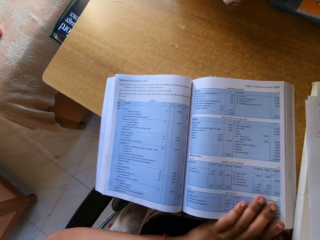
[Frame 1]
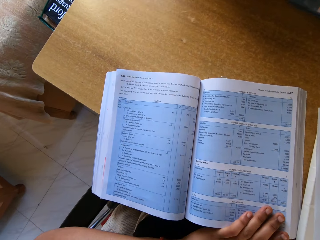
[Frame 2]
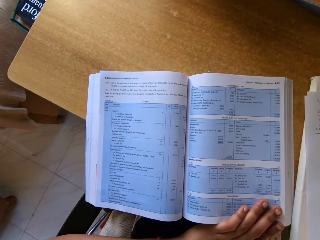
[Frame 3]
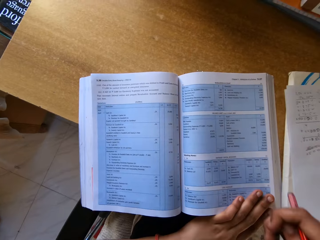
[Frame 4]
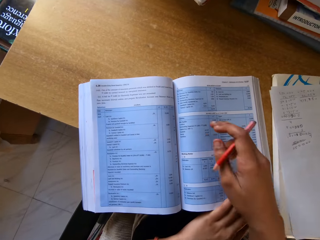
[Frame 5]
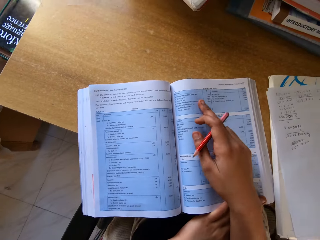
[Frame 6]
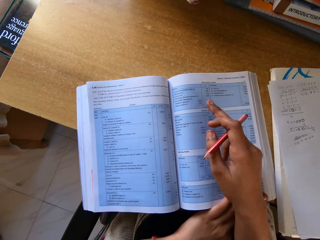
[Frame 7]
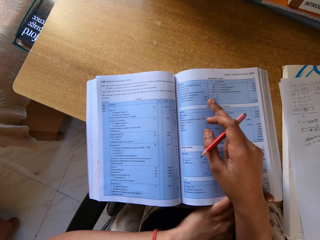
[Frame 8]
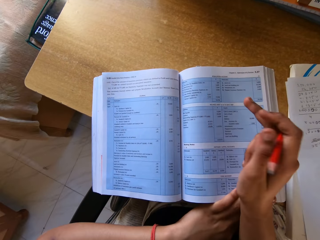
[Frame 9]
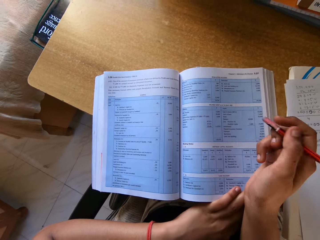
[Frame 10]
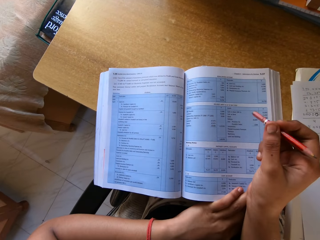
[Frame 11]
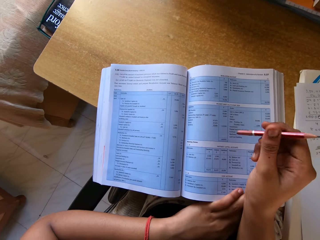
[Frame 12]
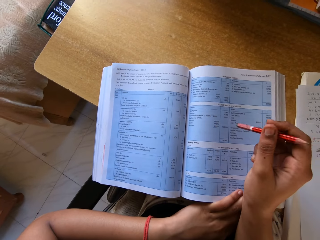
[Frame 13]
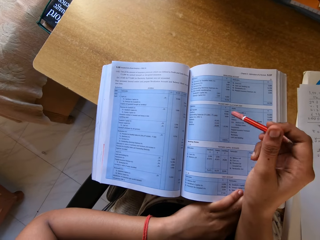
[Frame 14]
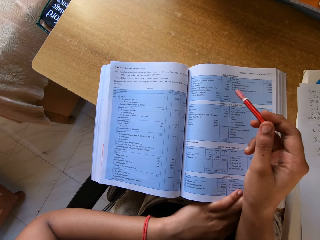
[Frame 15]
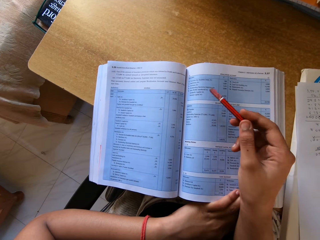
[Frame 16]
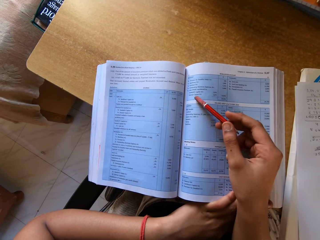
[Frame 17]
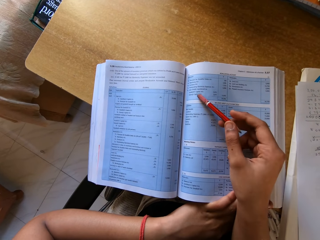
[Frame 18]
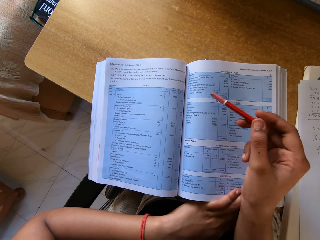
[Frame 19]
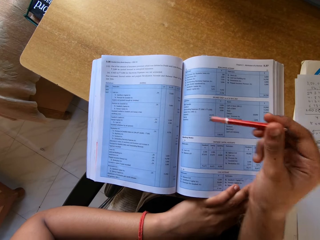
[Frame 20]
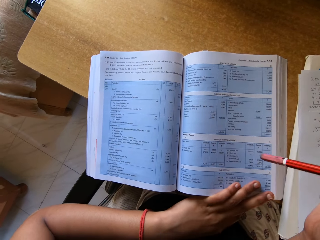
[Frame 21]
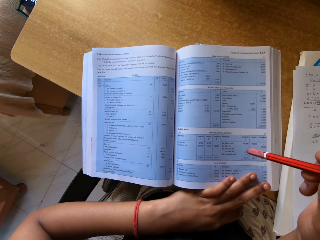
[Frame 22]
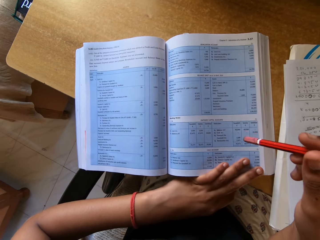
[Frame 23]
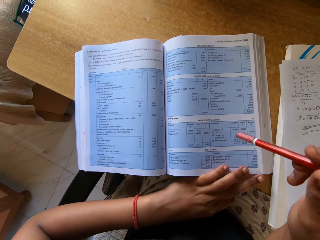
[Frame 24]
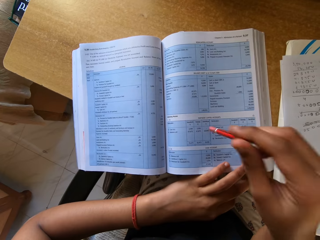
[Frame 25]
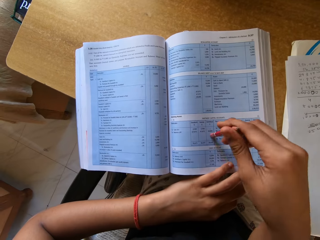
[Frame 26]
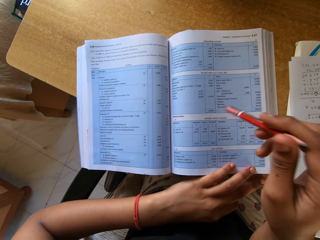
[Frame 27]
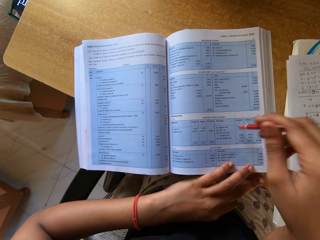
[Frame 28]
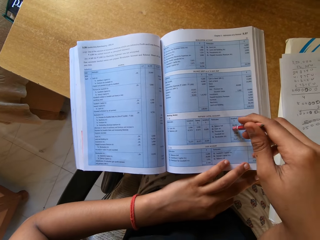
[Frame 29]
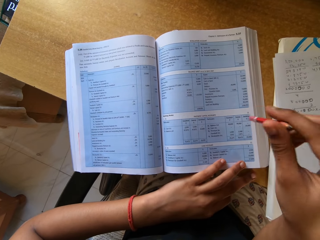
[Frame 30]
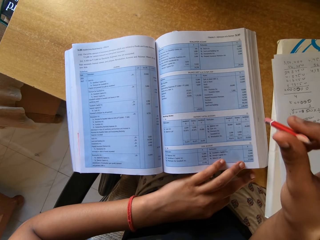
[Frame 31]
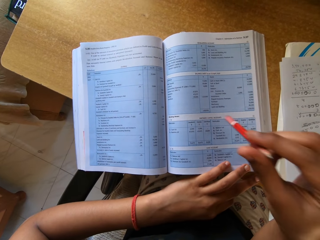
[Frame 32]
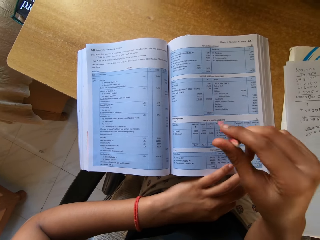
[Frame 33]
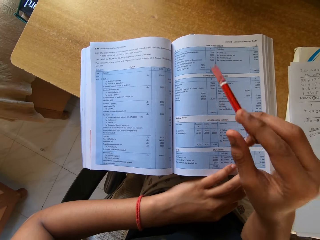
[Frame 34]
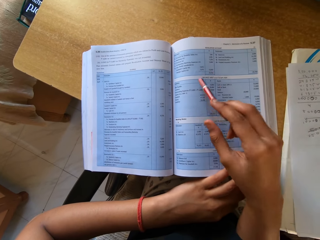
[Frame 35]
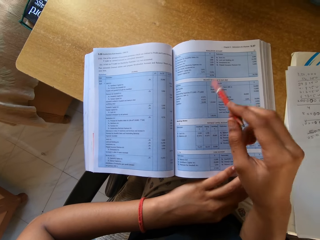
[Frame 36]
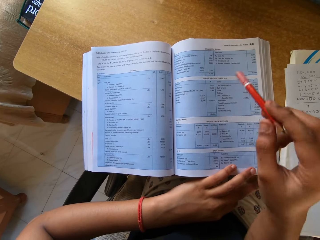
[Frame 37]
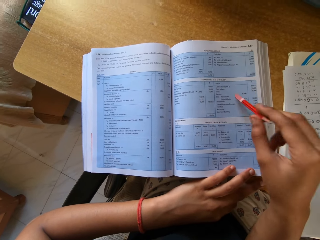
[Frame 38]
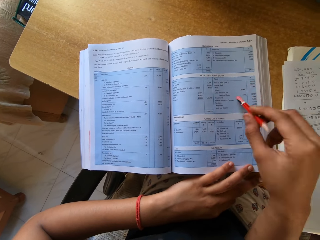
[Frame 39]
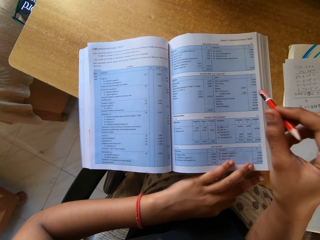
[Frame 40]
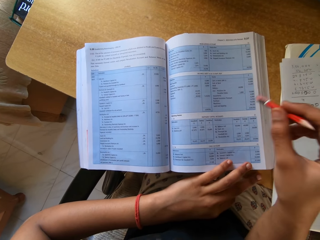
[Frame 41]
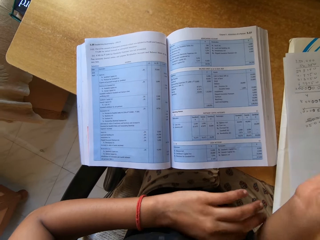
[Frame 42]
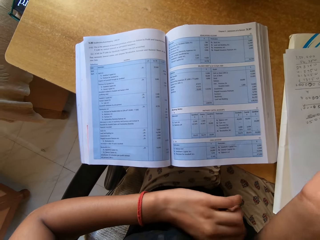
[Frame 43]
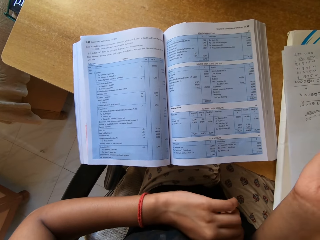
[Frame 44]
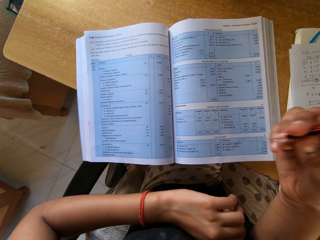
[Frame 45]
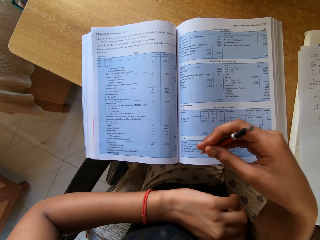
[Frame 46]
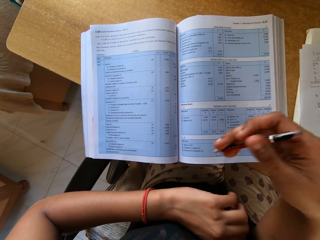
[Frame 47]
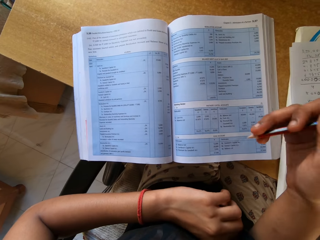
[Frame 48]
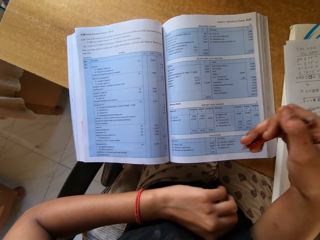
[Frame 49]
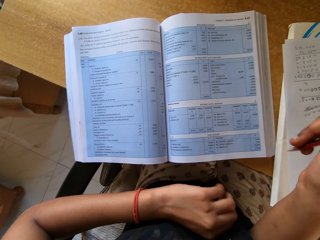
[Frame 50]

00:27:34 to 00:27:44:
The camera wearer reads the book. They tap the pencil on the book.

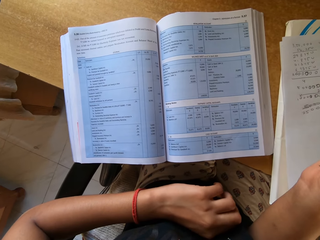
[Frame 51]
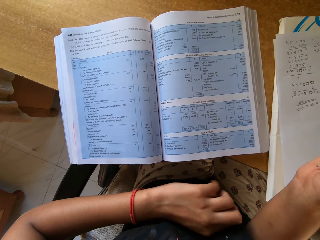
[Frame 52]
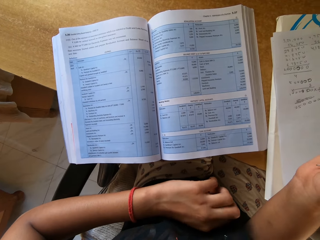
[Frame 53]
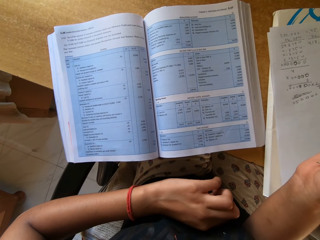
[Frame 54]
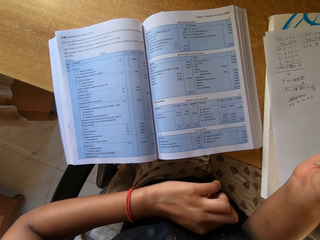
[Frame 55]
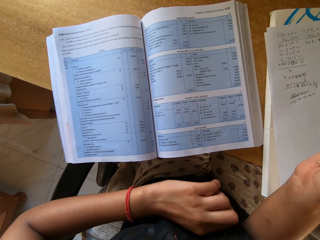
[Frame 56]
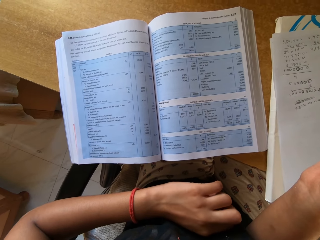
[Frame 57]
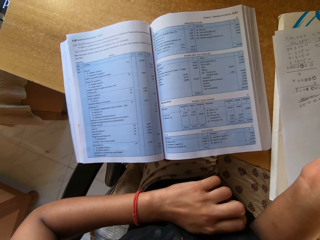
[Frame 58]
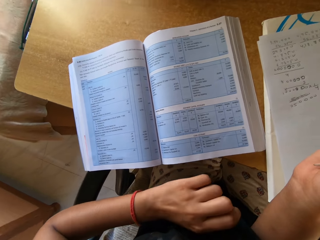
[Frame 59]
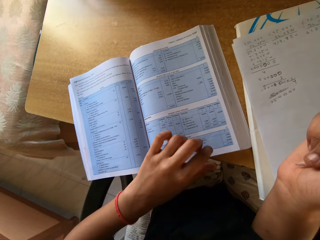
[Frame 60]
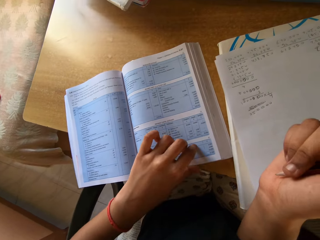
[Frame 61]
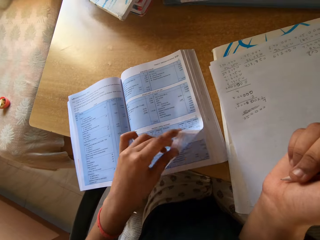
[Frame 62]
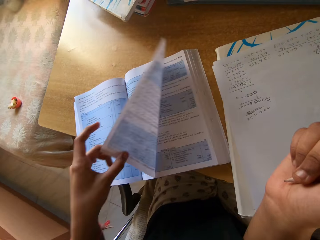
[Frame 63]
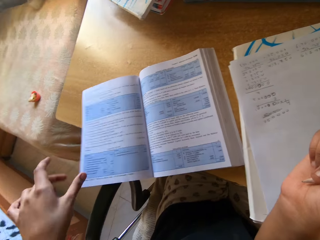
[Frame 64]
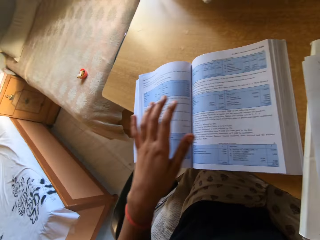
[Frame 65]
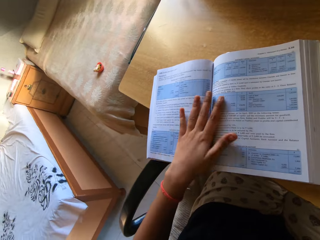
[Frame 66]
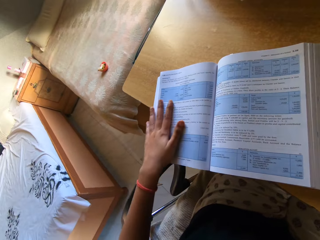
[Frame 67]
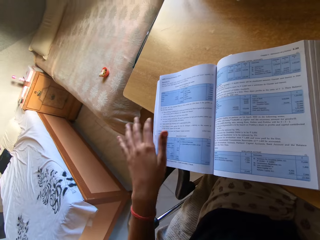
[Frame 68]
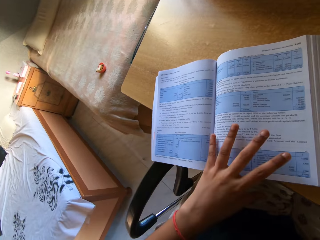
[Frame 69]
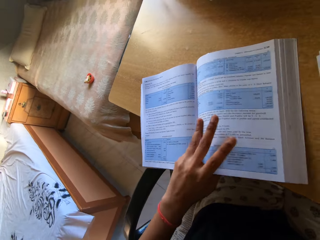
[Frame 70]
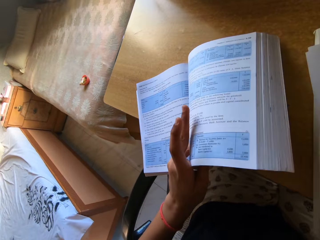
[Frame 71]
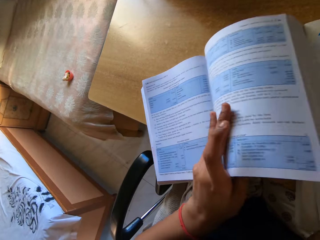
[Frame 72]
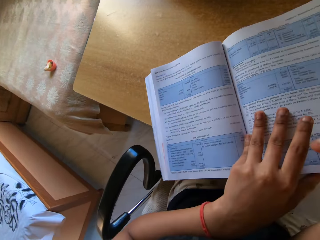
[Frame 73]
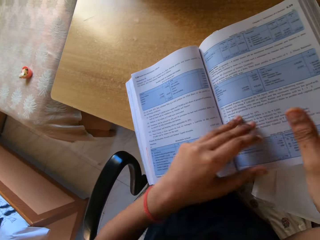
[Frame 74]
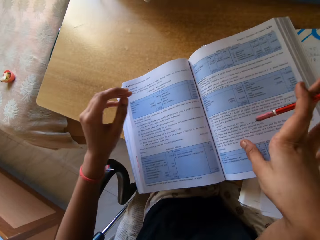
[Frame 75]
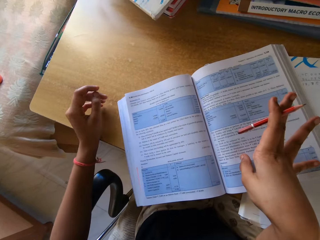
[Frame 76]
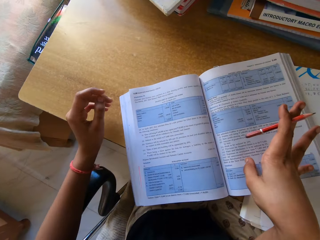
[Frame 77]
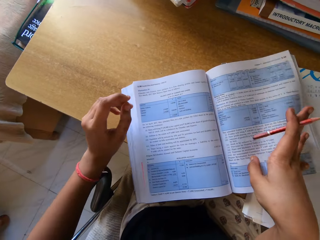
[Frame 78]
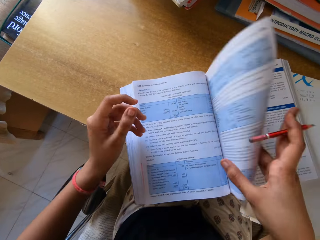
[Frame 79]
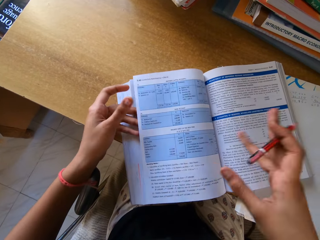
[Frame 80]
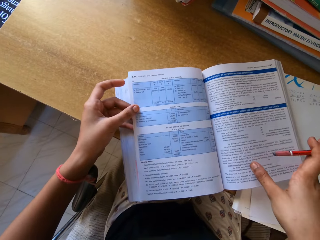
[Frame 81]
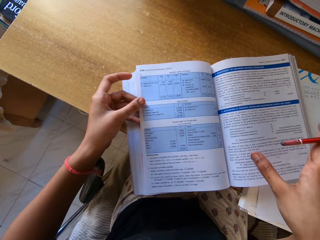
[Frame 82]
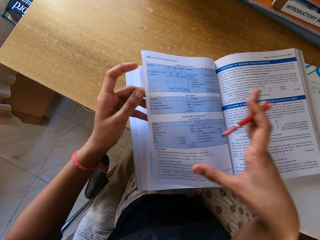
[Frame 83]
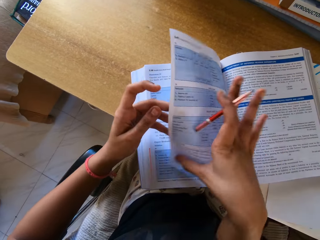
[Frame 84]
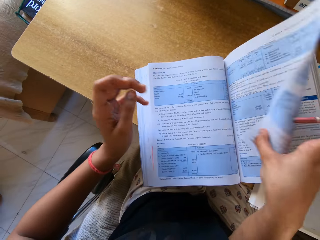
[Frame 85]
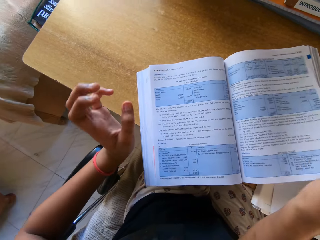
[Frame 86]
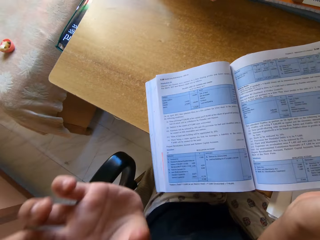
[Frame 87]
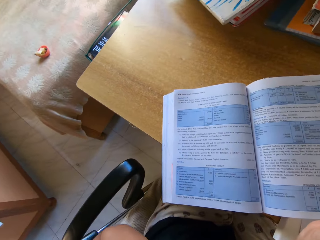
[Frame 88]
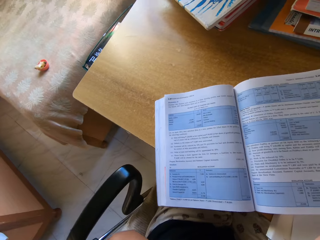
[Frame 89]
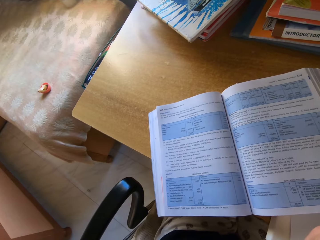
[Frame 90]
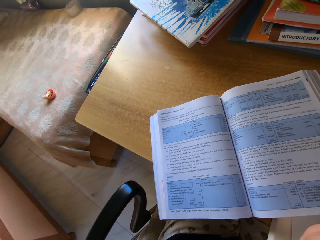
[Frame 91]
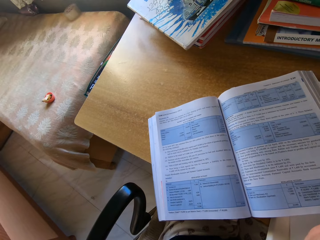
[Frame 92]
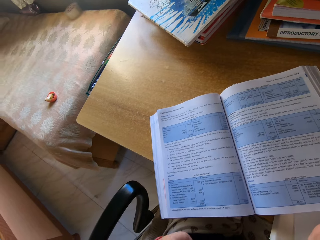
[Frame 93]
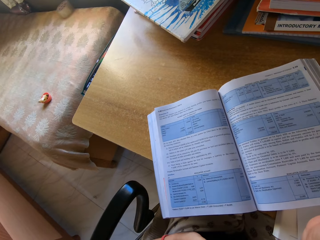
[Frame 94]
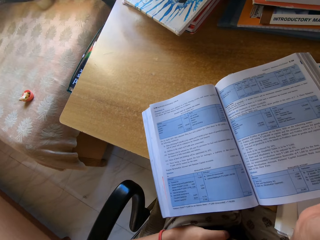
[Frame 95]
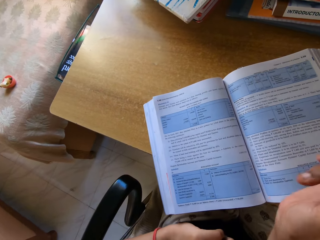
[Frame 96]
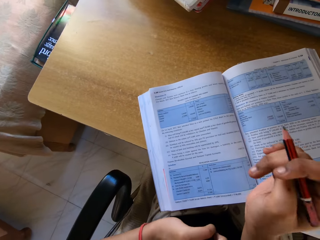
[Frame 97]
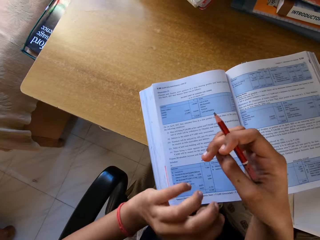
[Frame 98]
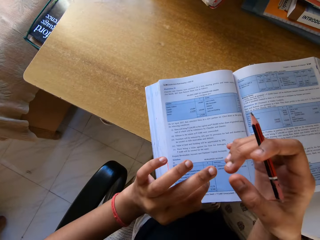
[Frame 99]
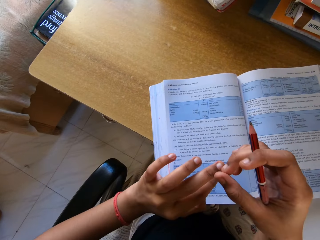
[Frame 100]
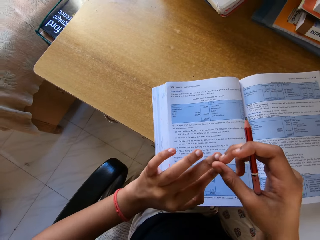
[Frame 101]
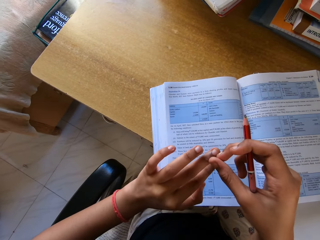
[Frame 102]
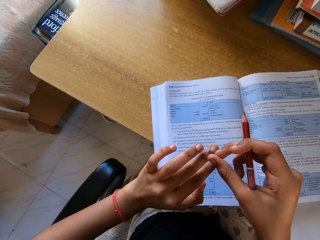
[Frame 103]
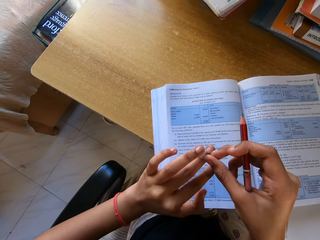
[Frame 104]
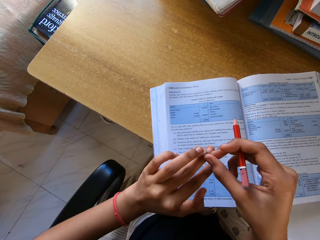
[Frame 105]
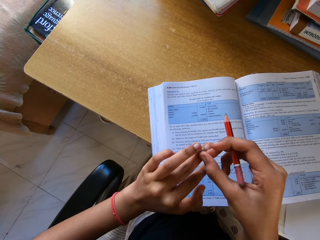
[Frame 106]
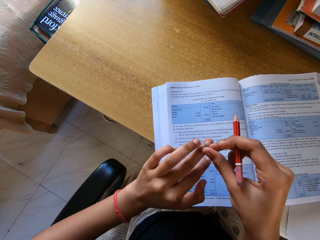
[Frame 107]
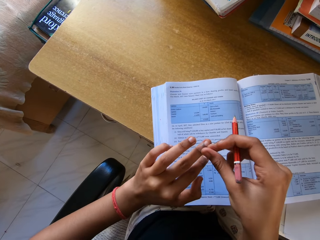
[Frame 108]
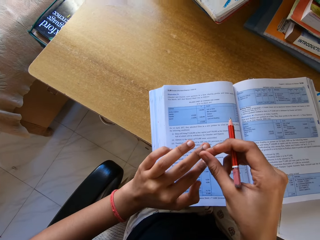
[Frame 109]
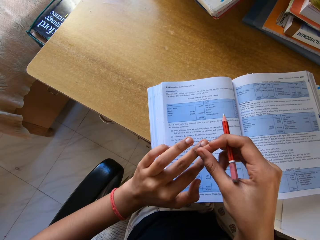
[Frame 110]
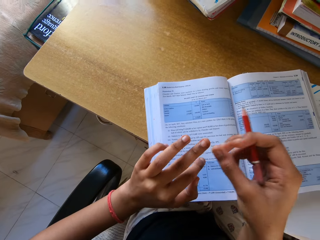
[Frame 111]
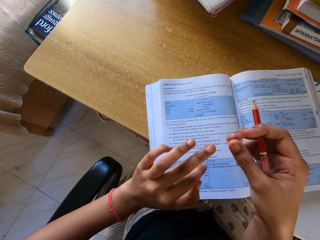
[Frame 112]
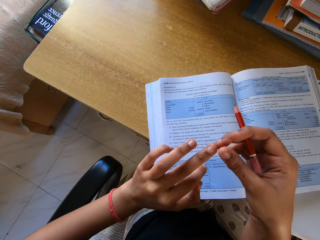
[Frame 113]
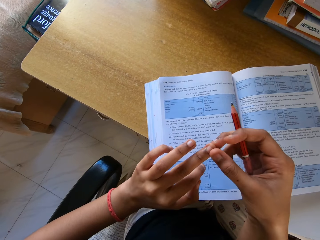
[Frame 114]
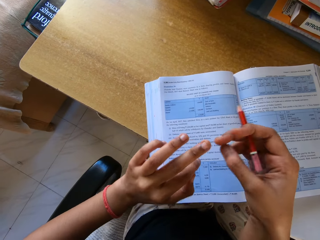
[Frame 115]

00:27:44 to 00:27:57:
The camera wearer turns a page. They run a hand on the book. They pull the book. They turn a page. They lift the left hand. They pull a skin from the hand.
